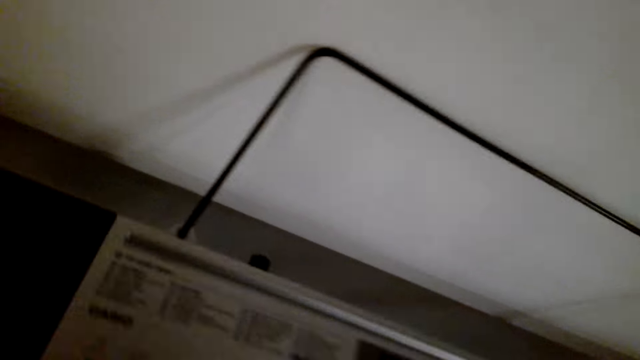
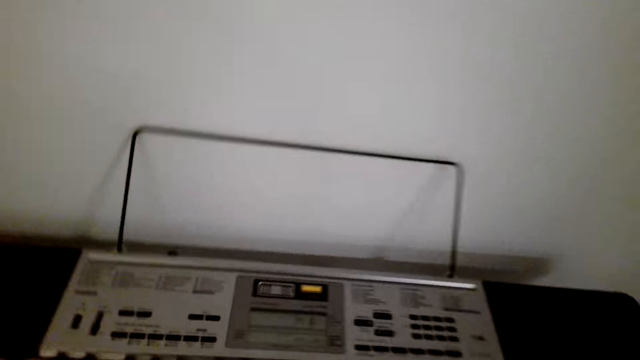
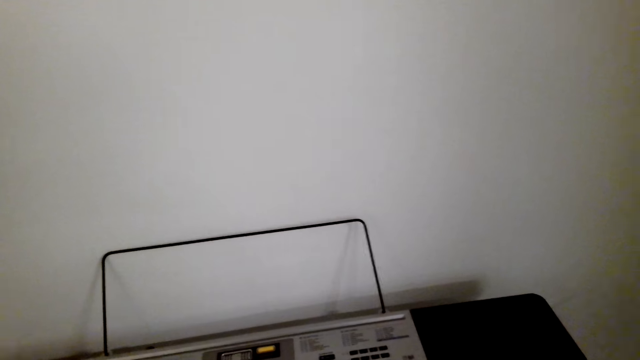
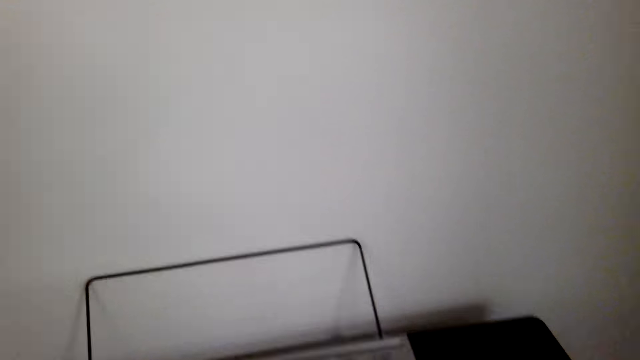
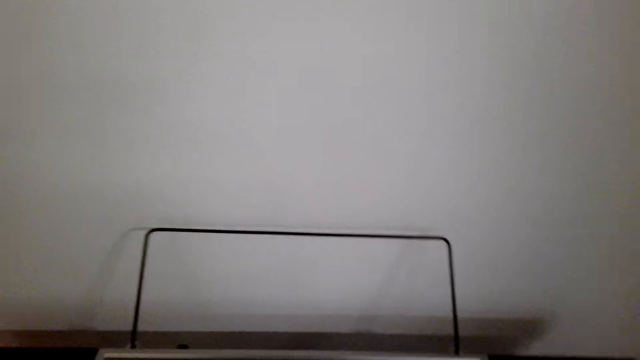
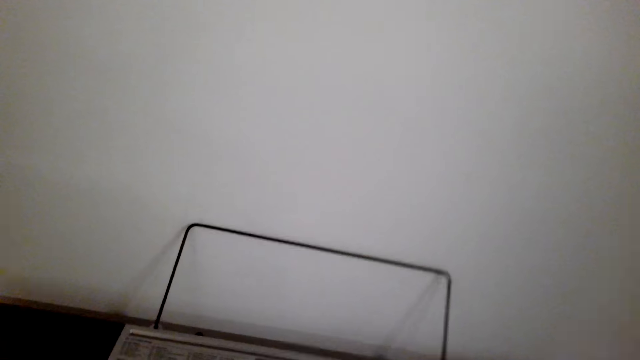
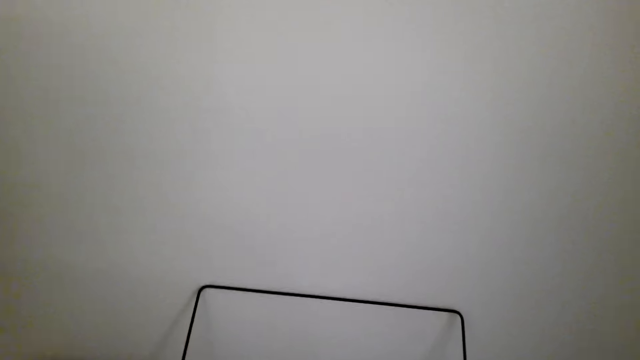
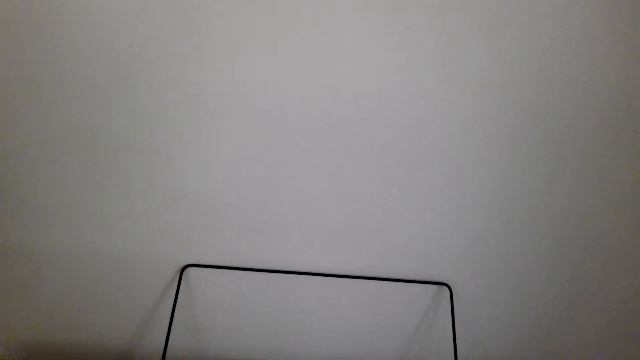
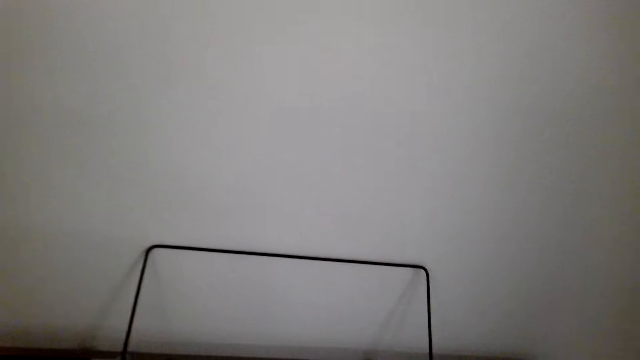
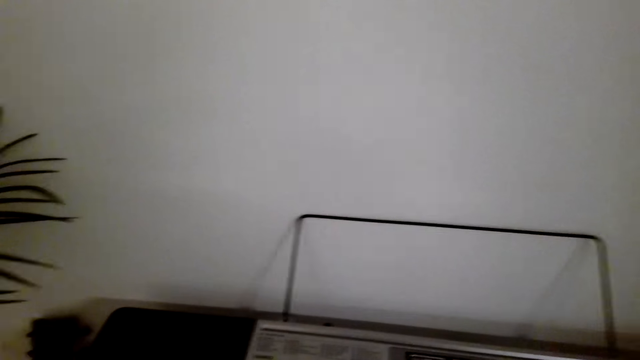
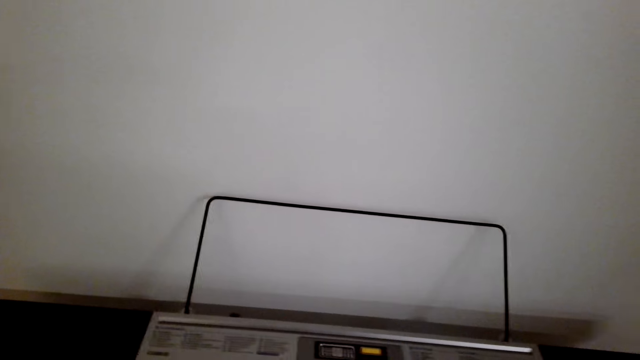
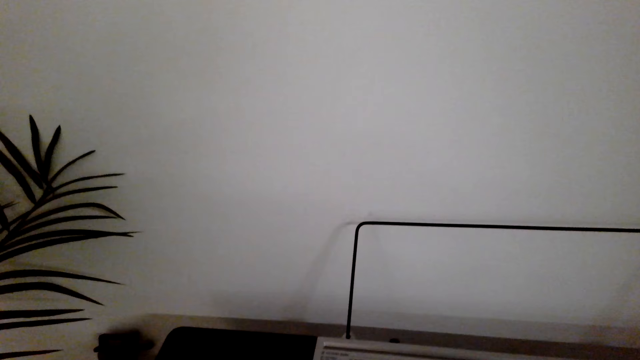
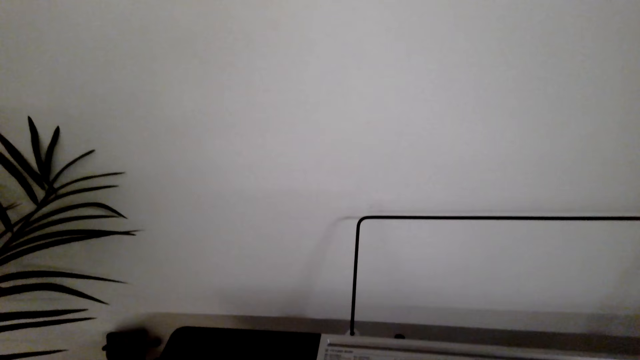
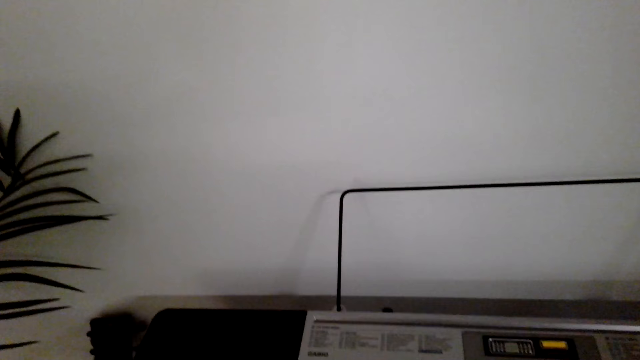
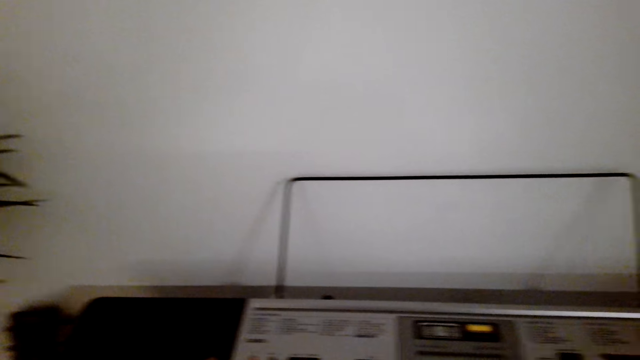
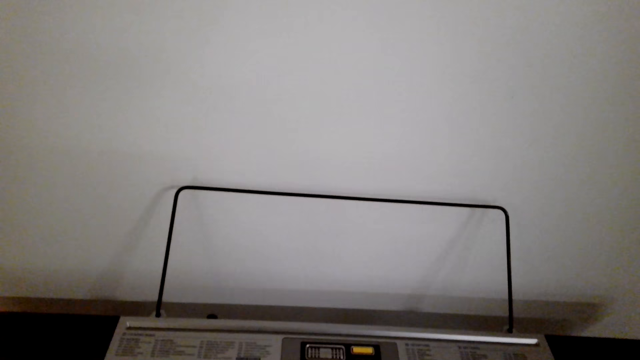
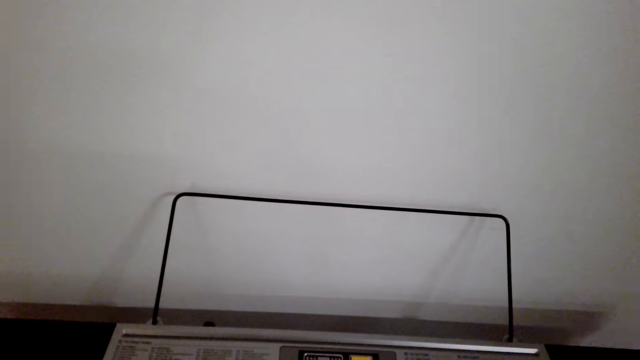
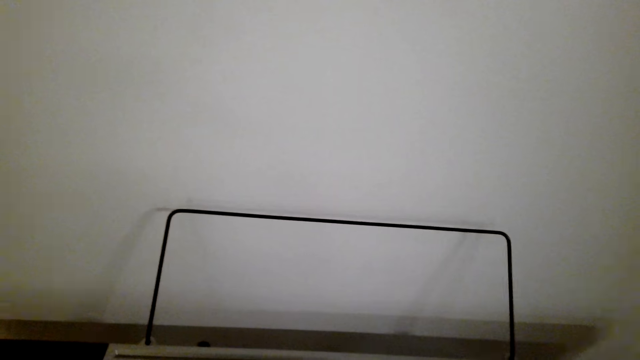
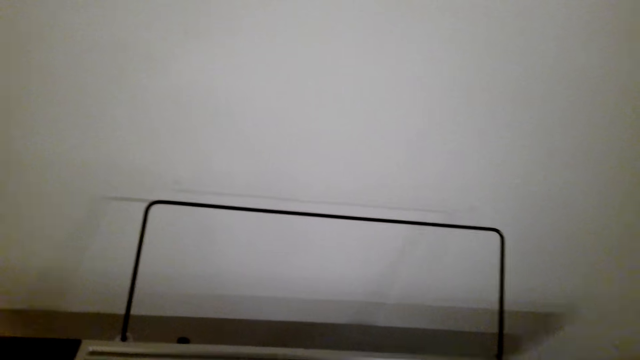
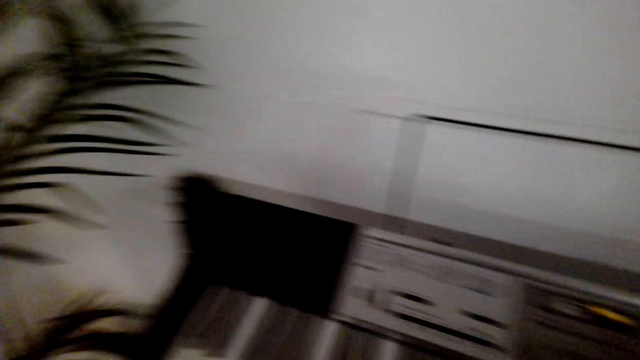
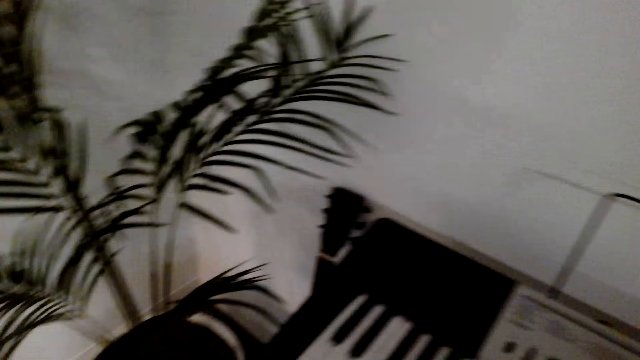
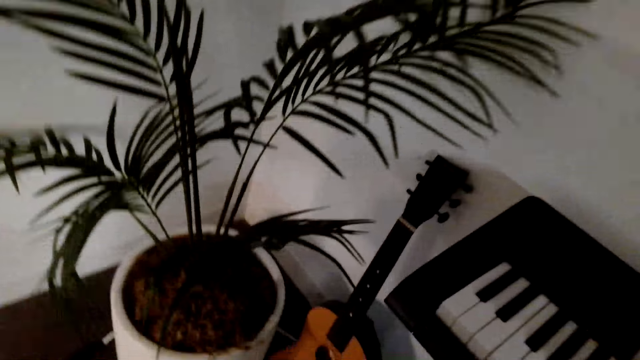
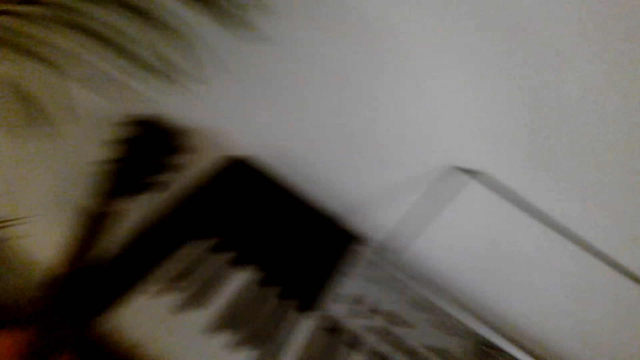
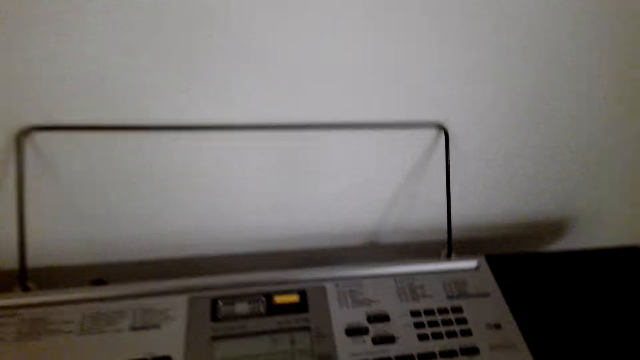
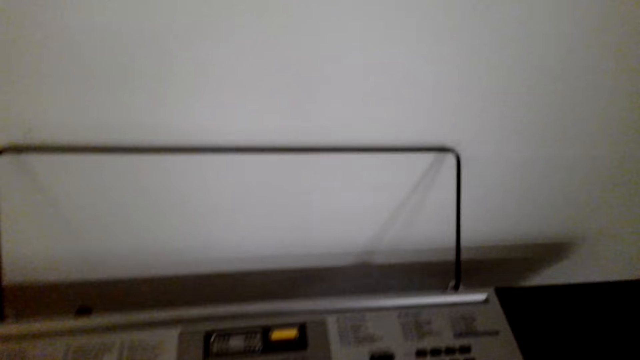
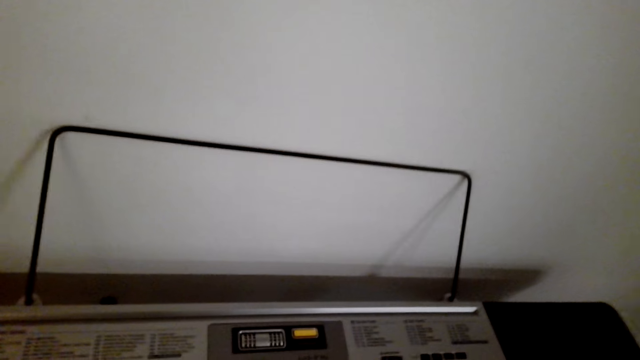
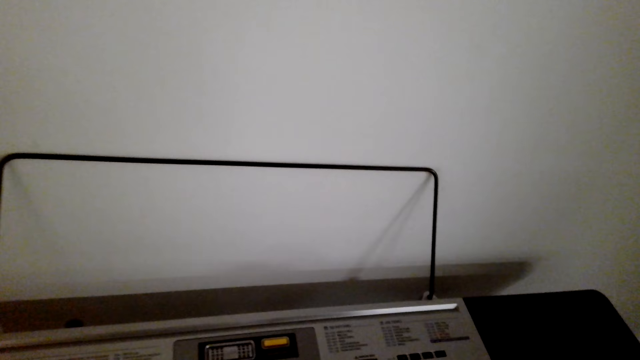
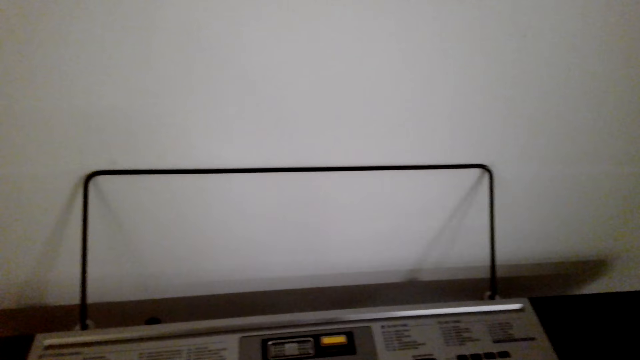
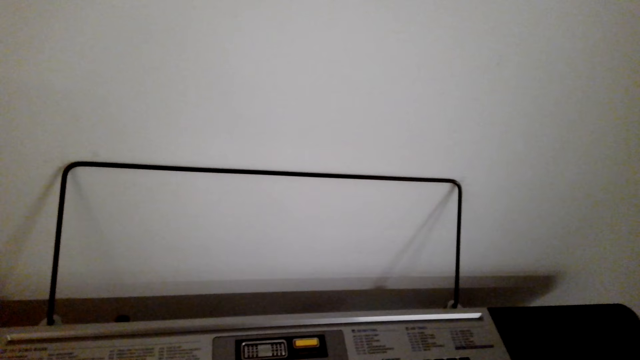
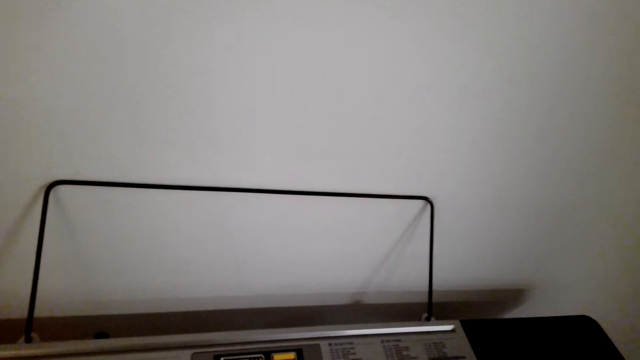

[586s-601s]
The camera wearer speaks to a person. They look at the piano. They speak to the person. They look around.

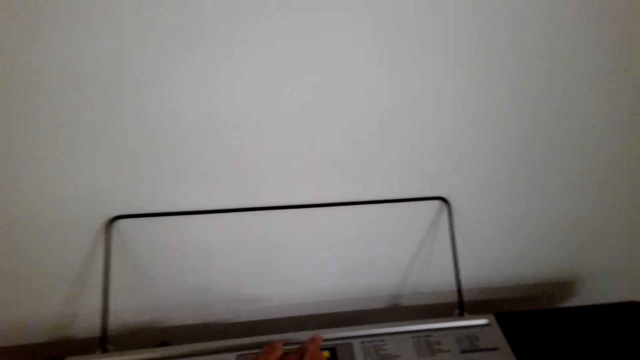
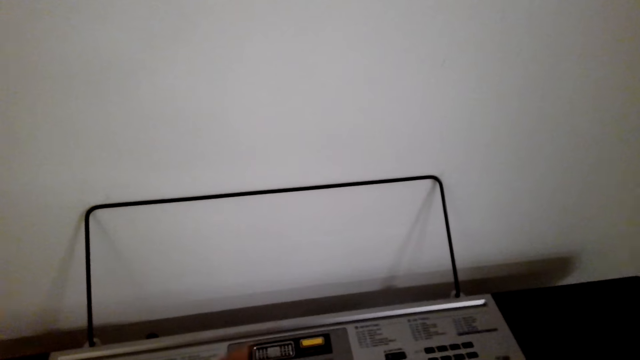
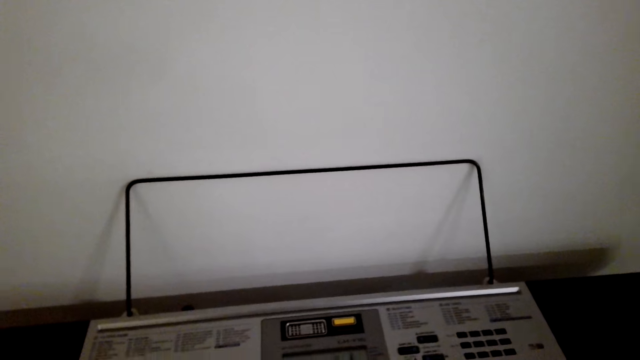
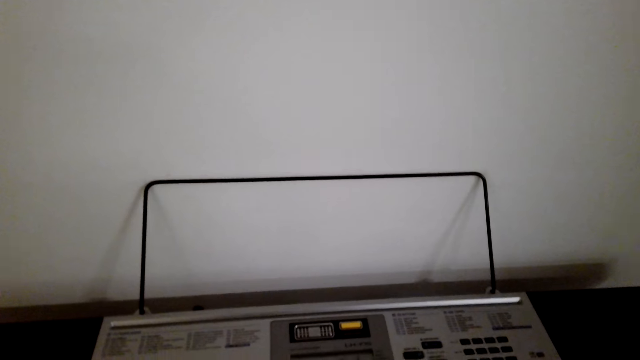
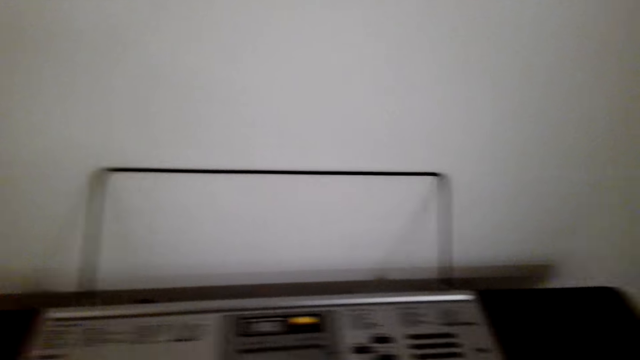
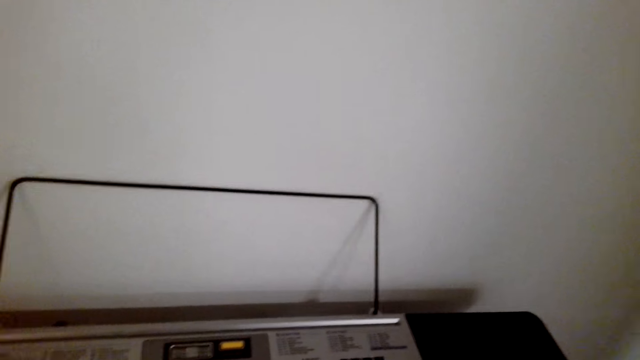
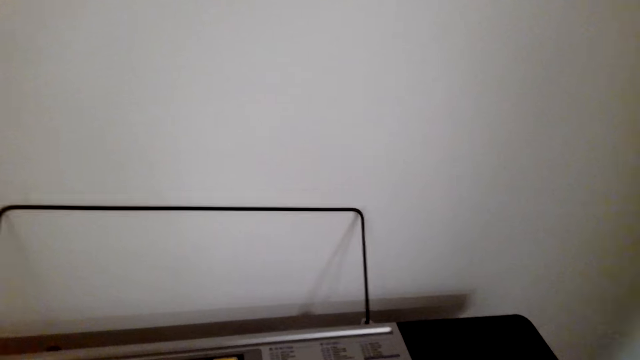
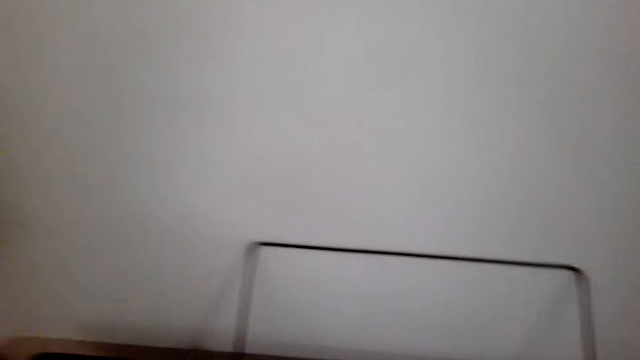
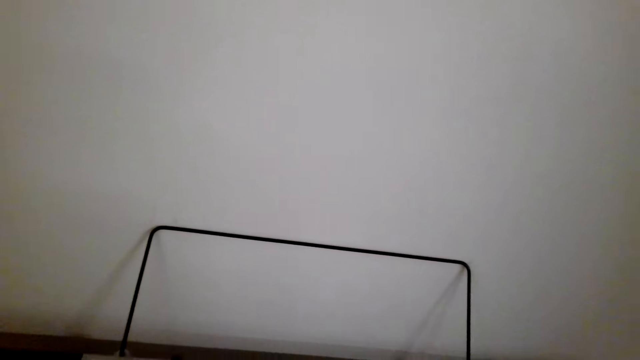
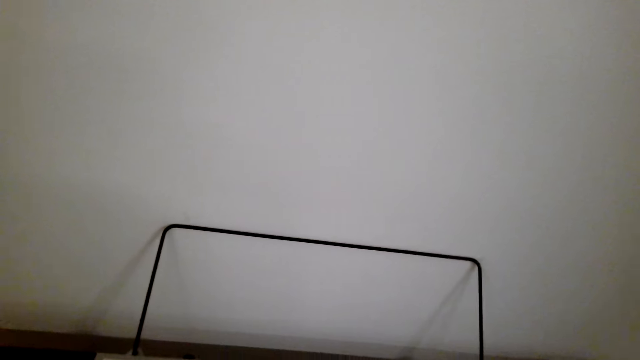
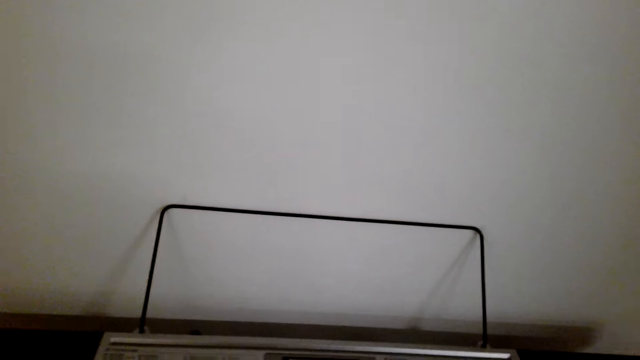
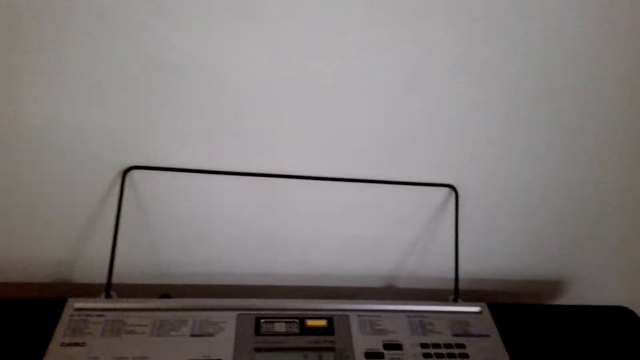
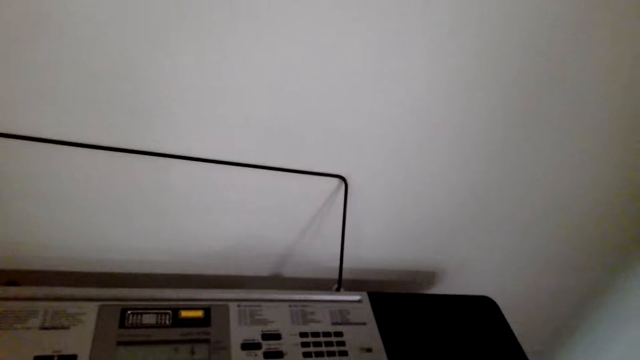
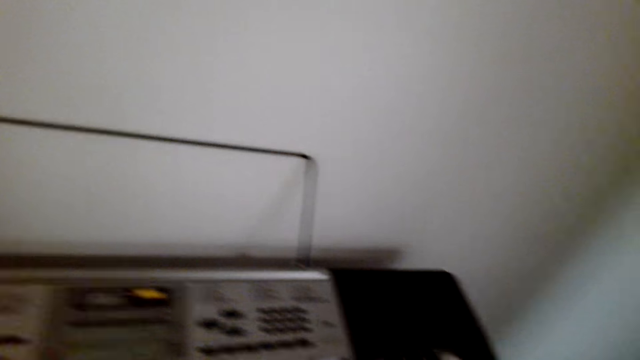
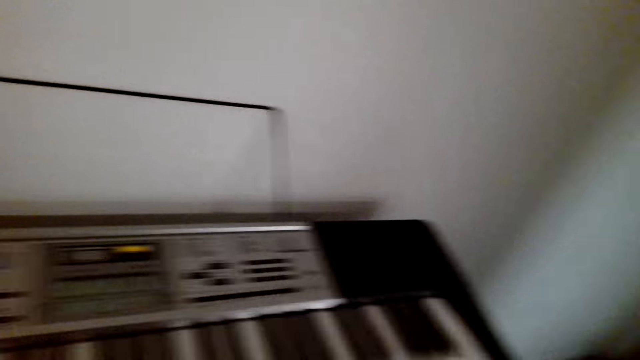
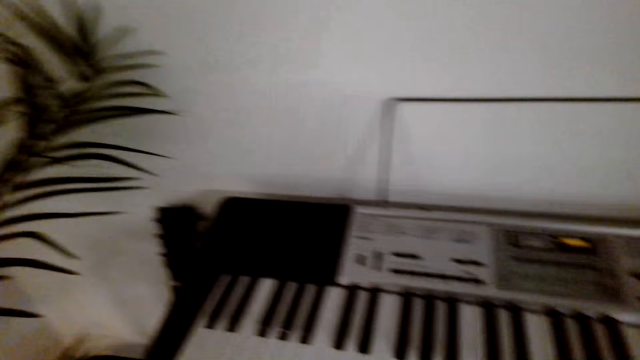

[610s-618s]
The camera wearer speaks to a person.
